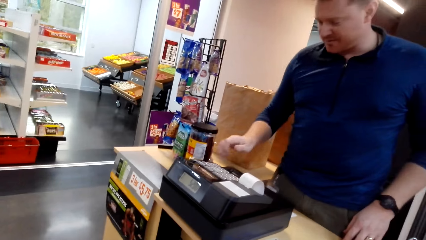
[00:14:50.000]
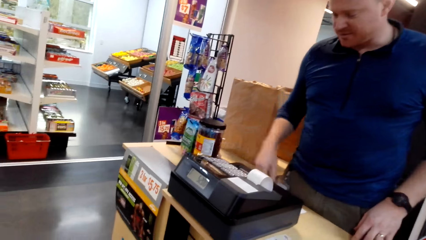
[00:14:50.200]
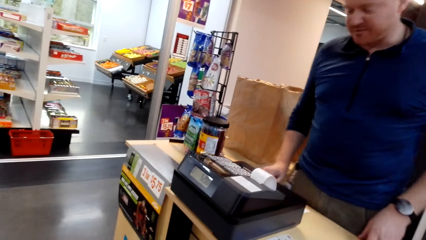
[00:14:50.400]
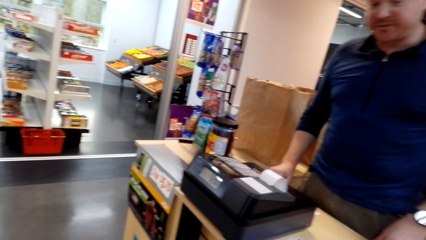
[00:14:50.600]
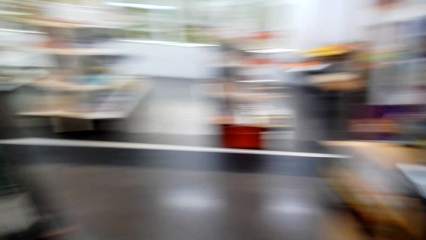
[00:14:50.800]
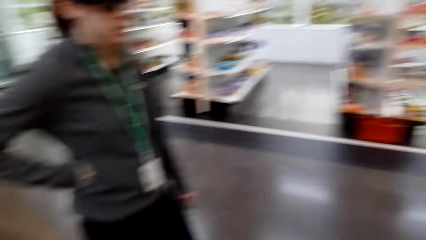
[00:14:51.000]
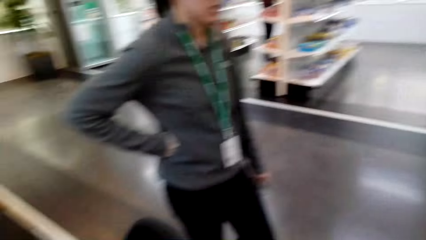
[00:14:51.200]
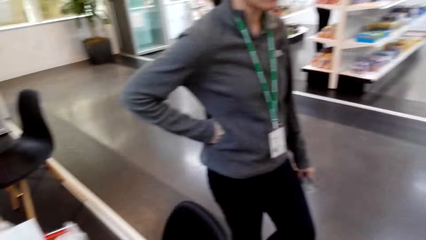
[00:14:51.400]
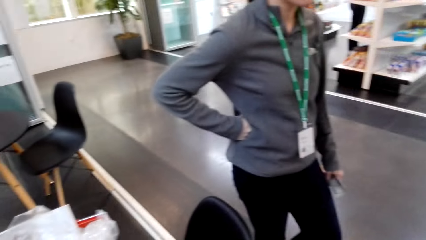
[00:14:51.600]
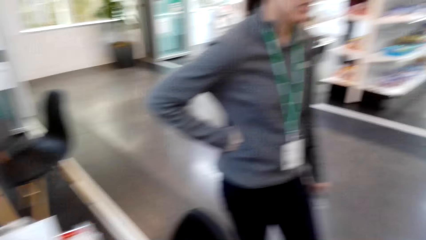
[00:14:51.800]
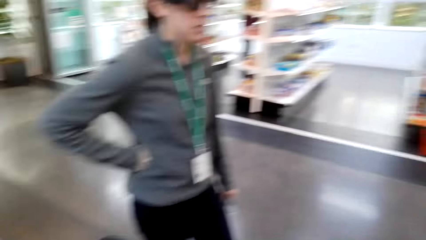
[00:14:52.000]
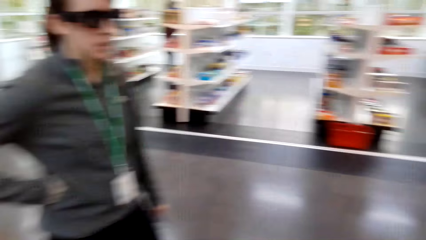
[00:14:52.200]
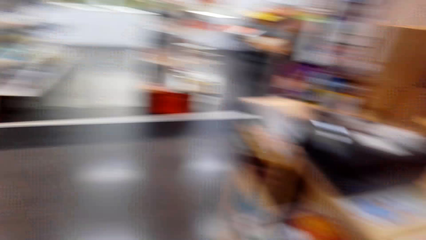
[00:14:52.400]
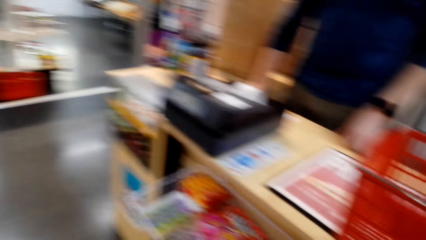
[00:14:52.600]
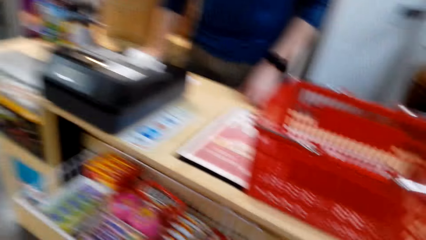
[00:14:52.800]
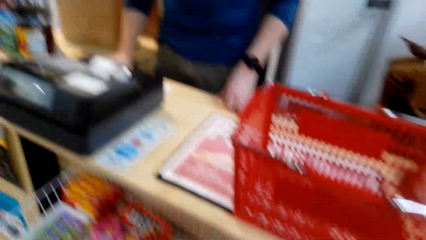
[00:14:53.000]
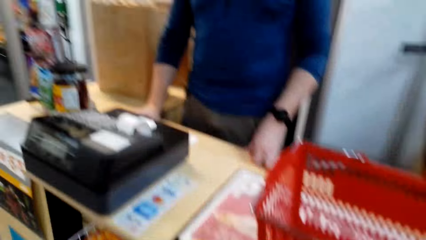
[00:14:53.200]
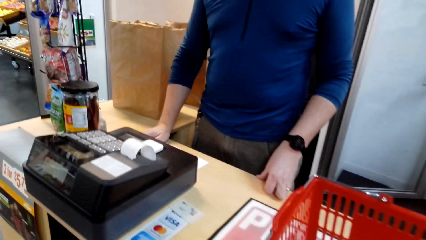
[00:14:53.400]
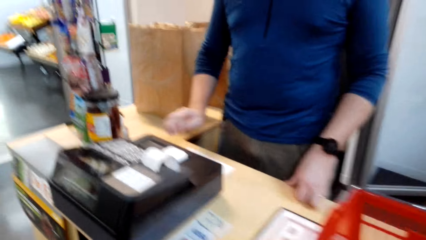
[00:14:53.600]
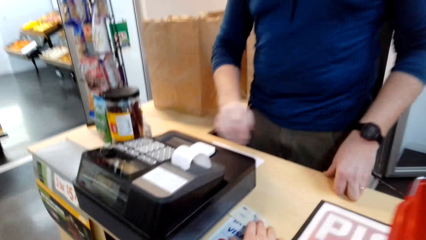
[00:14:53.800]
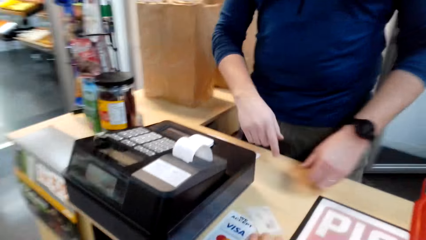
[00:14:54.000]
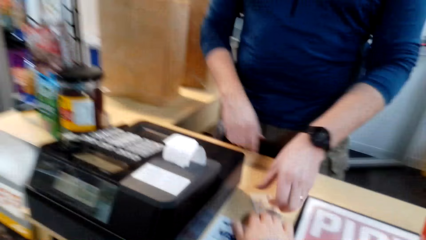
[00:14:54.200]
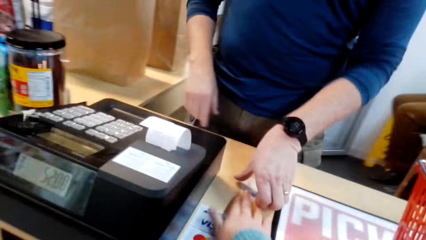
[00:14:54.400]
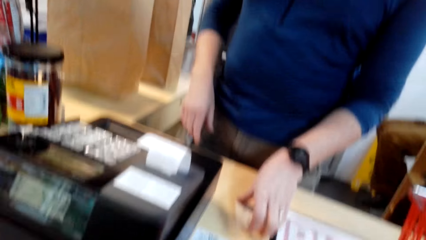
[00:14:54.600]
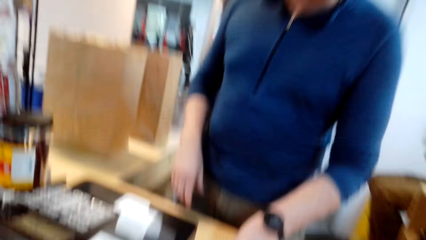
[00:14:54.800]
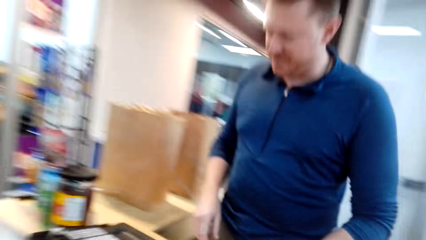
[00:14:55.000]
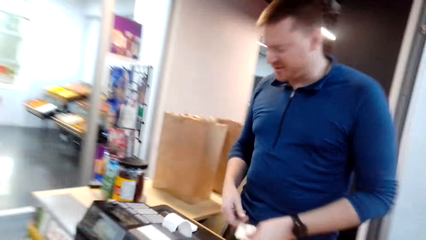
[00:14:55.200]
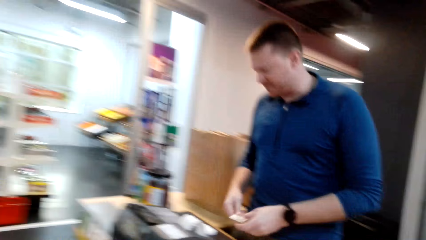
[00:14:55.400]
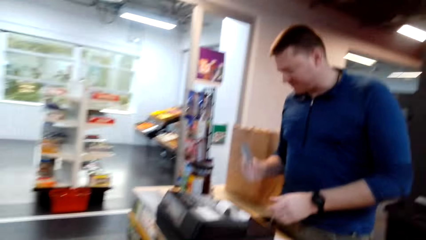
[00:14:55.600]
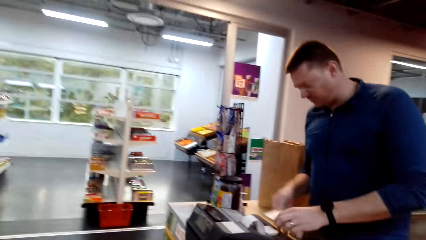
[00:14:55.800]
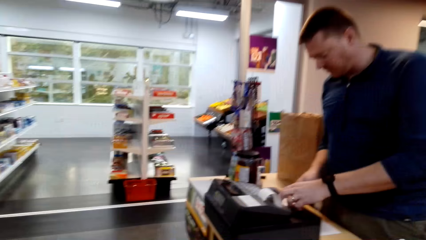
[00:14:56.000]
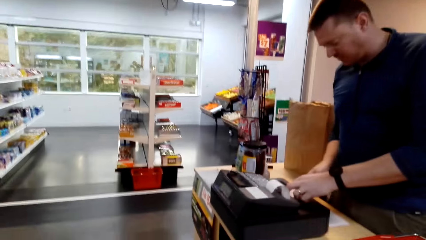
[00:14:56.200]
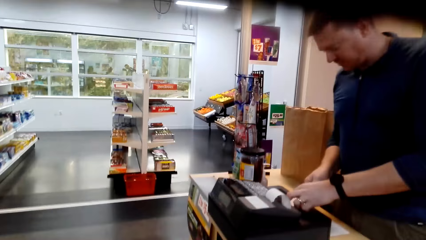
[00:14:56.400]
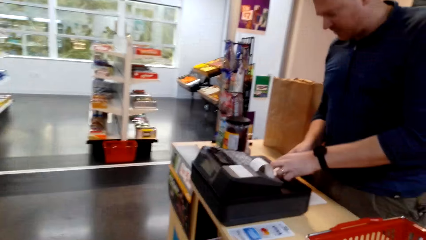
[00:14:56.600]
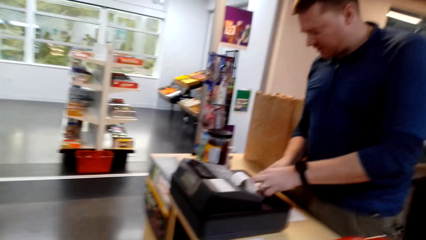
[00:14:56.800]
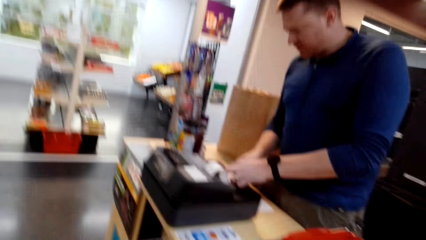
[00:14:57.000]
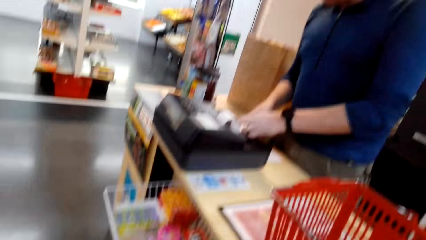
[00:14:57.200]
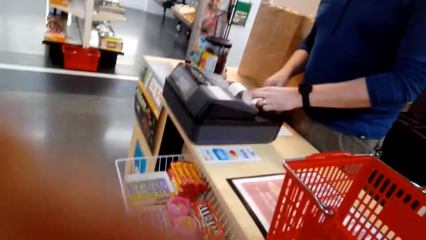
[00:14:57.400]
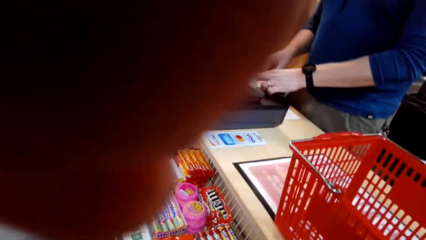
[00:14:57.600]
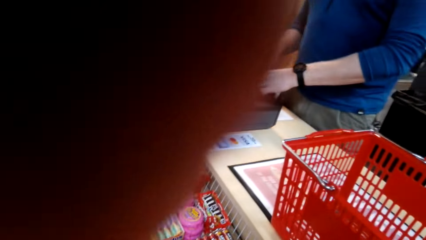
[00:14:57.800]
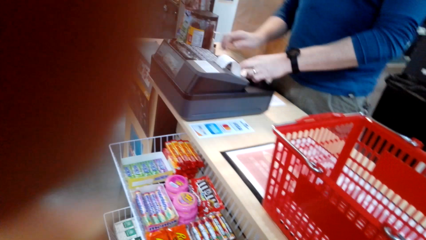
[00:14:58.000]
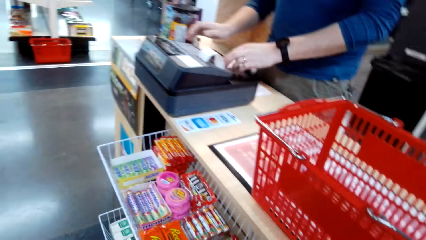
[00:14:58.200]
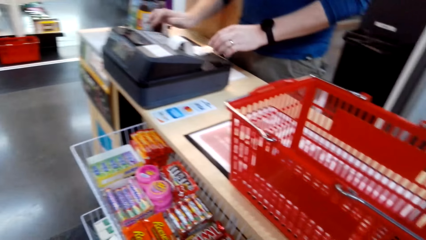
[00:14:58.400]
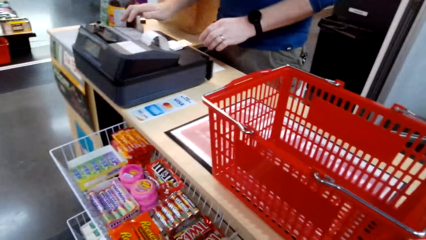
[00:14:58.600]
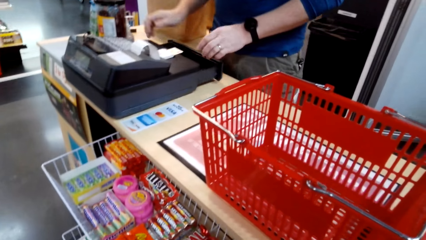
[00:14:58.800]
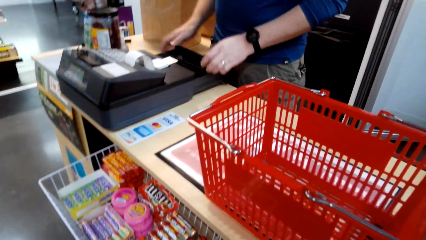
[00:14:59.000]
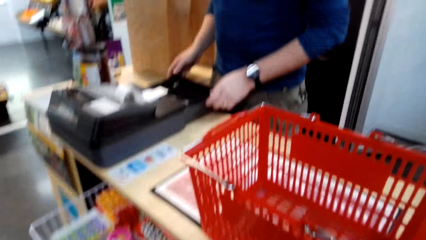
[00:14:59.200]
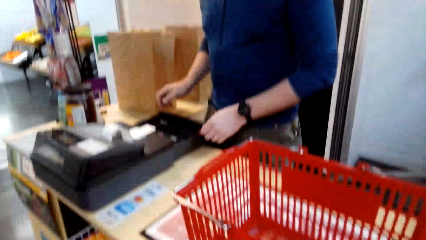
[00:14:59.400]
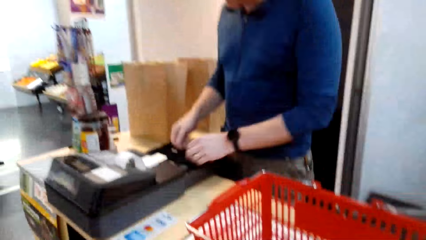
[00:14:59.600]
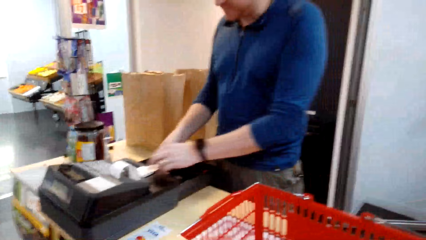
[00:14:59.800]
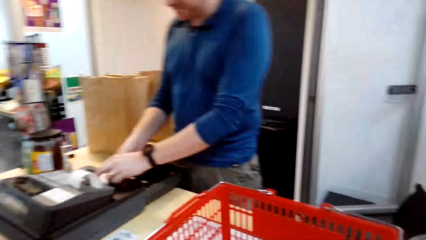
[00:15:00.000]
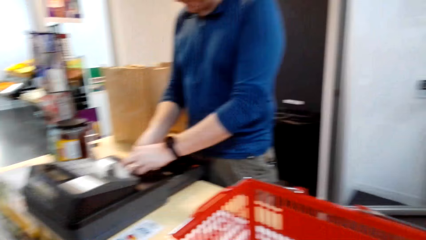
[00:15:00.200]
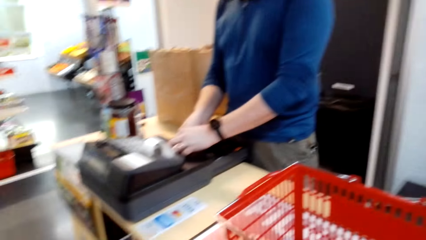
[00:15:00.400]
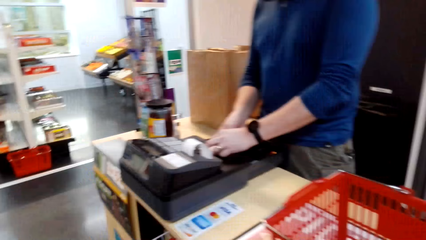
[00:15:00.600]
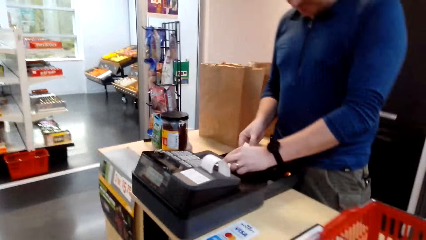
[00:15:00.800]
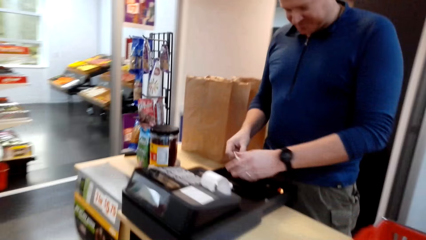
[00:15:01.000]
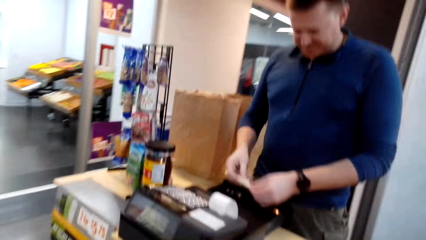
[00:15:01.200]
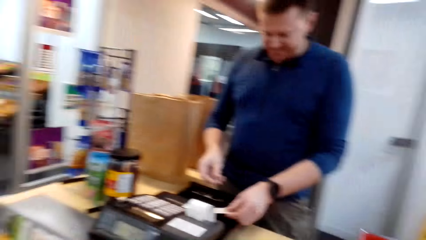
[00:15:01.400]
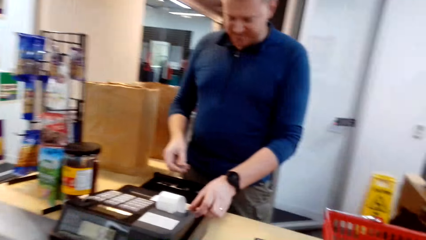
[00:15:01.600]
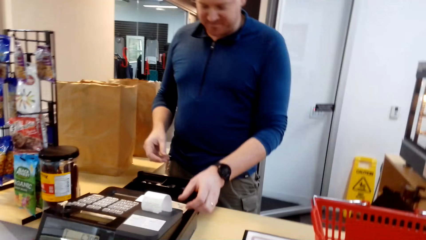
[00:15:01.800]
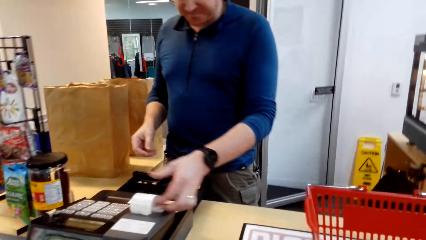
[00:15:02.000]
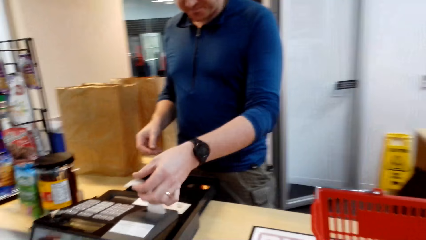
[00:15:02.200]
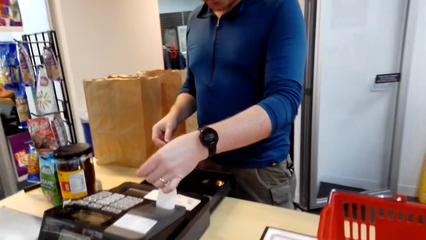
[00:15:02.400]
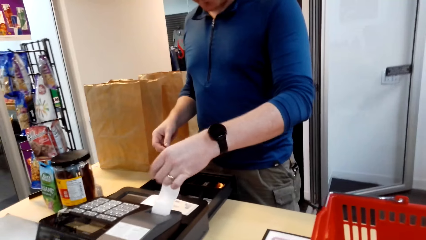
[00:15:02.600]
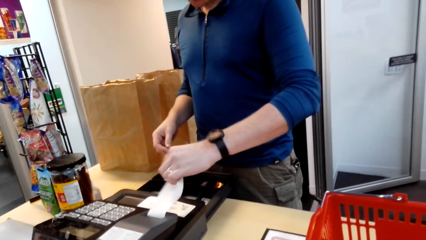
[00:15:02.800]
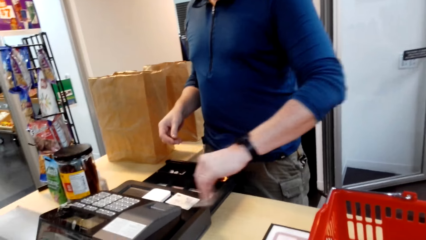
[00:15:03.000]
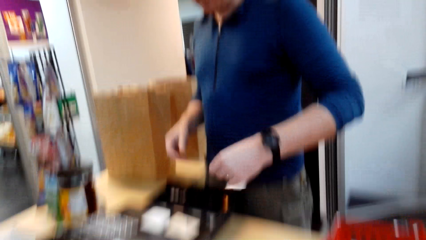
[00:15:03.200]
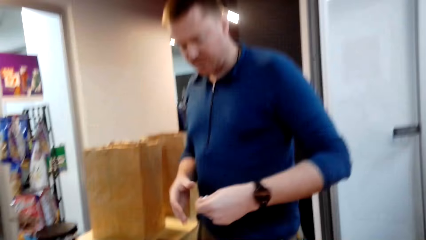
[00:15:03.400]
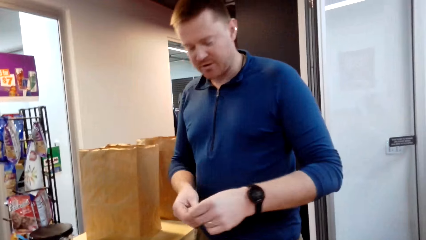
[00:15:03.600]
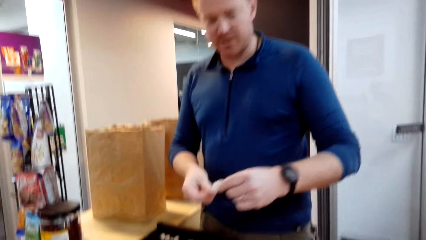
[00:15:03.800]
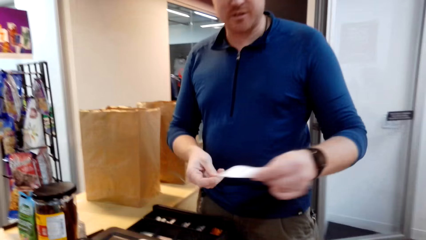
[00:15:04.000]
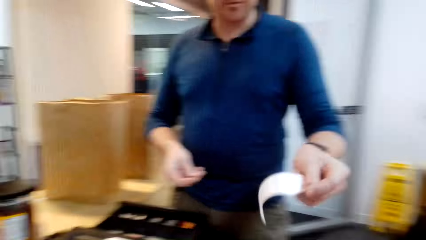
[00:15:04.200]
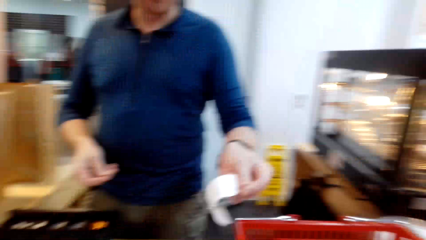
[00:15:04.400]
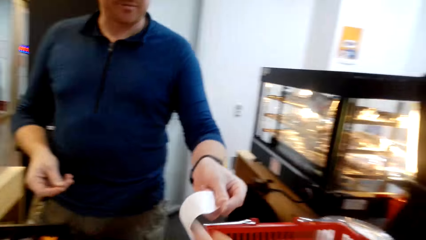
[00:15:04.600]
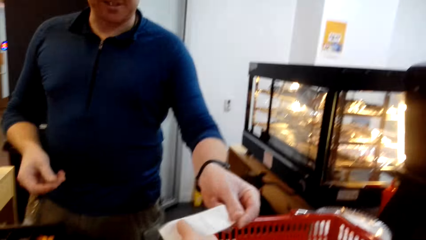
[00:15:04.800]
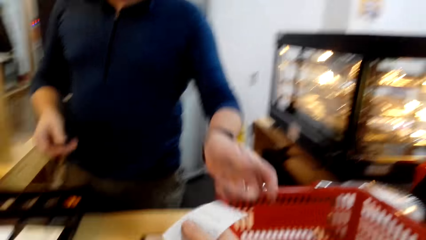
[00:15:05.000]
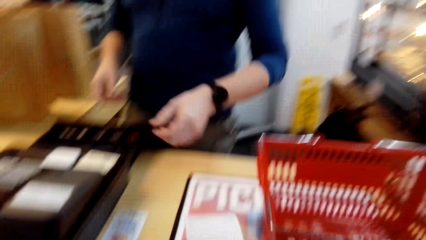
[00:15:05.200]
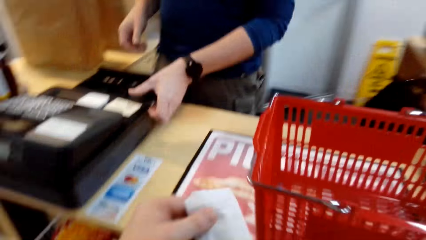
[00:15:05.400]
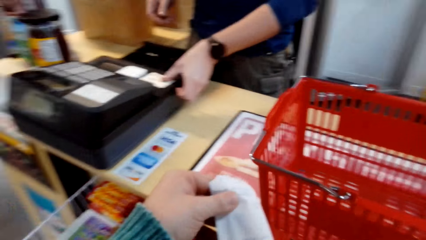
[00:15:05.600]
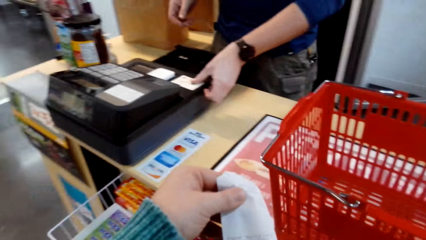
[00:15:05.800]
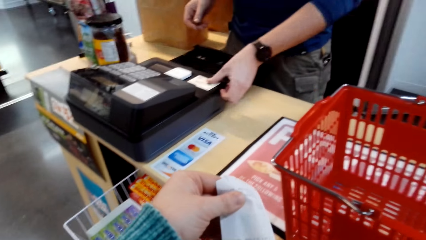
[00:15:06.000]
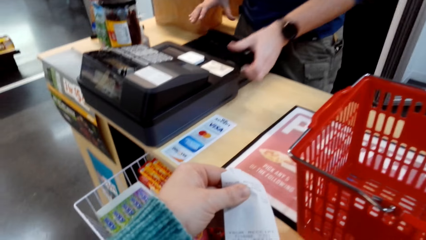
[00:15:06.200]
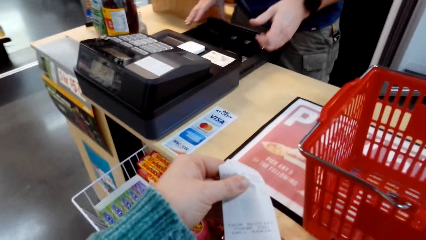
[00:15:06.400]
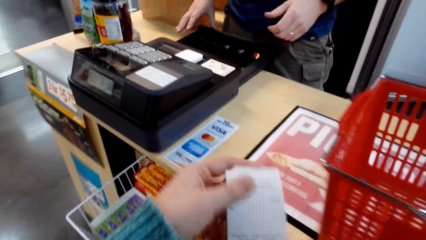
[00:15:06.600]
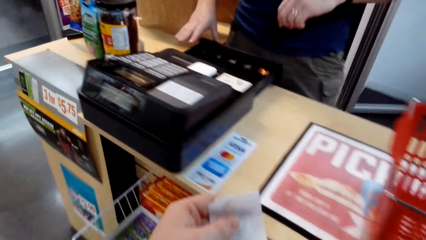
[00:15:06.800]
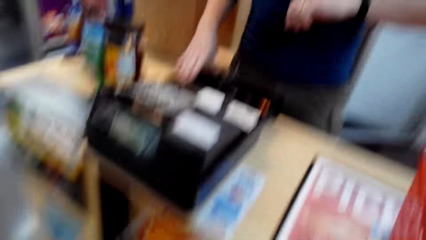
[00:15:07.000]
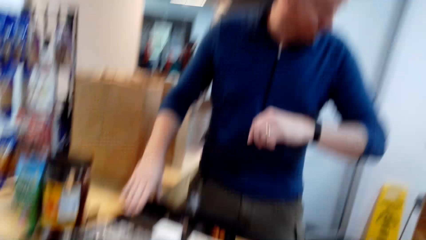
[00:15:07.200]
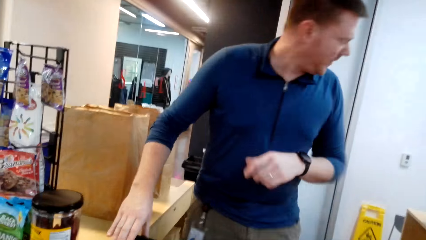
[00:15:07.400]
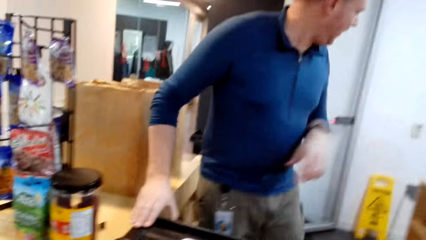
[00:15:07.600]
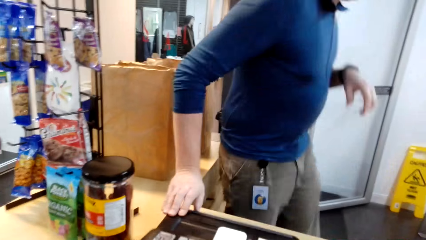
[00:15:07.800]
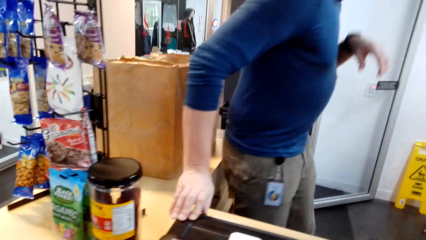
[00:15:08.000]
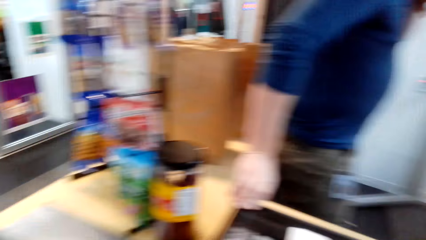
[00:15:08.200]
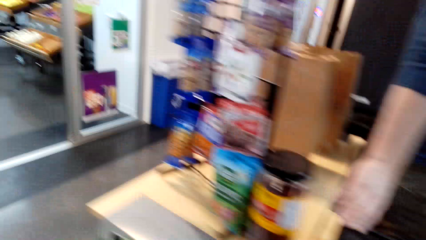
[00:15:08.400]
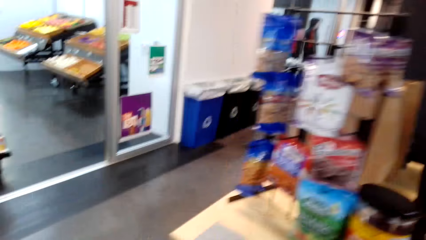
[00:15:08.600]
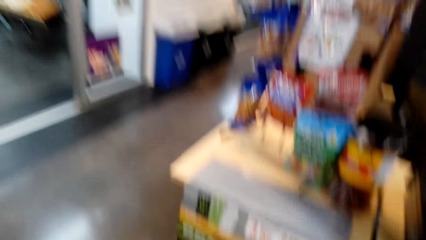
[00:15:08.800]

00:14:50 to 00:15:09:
The camera wearer walks to the counter and gives an ATM card to a cashier. The cashier picks the credit card from the camera wearer. The cashier puts the credit card in an electronic device. The cashier dials on the cash register. The cashier opens the money drawer. The cashier unplugs a receipt from the cash register. The cashier gives the receipt to the camera wearer. The camera wearer looks at the receipt. They walk around.
